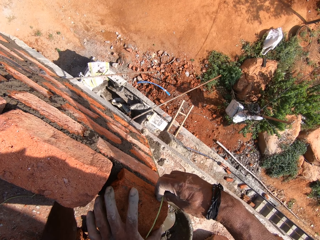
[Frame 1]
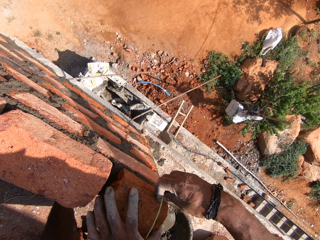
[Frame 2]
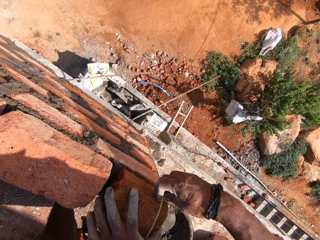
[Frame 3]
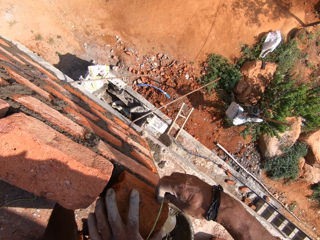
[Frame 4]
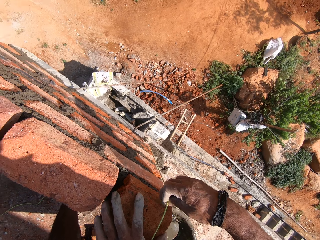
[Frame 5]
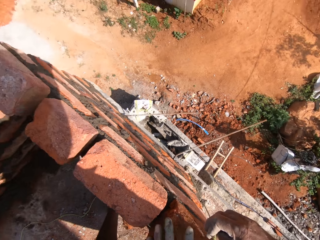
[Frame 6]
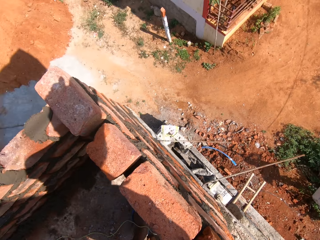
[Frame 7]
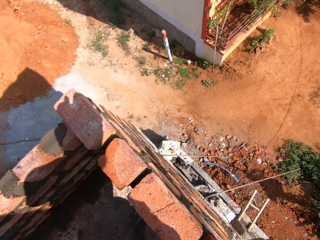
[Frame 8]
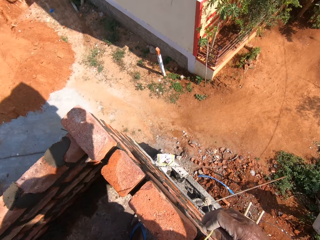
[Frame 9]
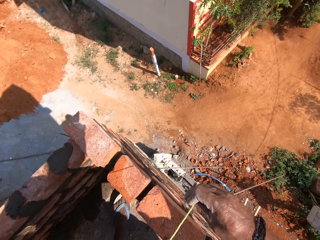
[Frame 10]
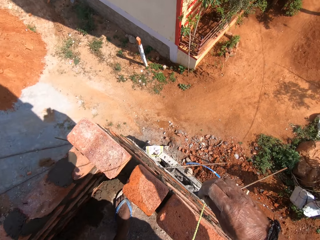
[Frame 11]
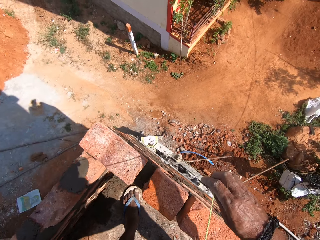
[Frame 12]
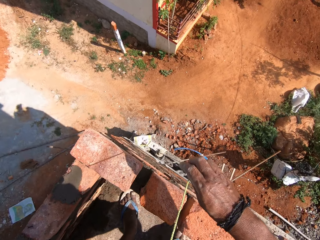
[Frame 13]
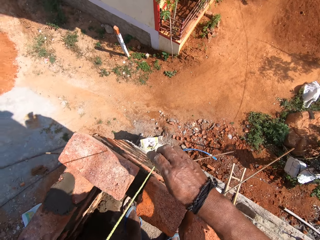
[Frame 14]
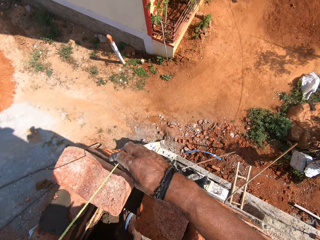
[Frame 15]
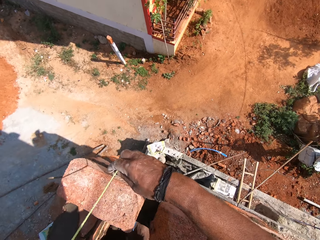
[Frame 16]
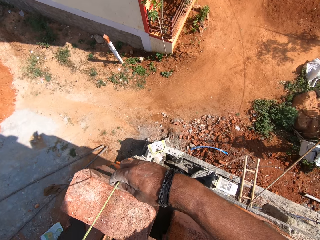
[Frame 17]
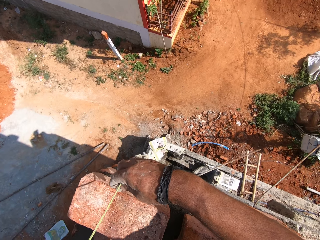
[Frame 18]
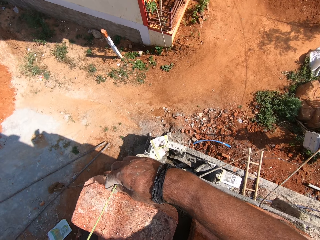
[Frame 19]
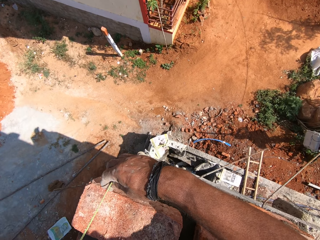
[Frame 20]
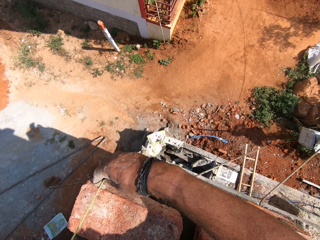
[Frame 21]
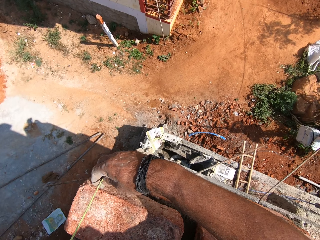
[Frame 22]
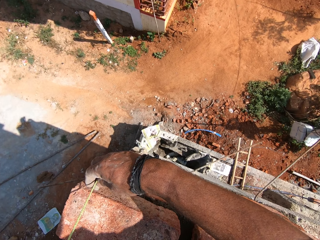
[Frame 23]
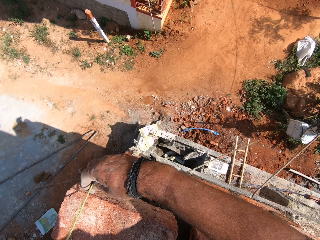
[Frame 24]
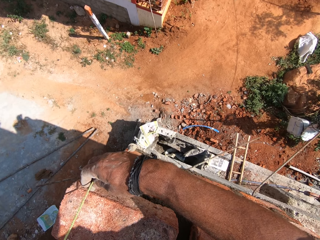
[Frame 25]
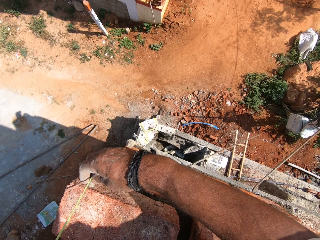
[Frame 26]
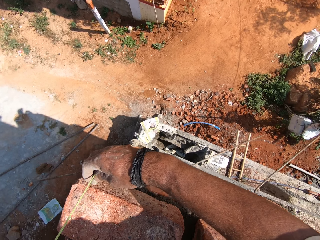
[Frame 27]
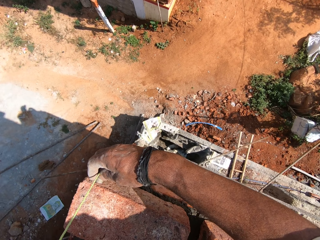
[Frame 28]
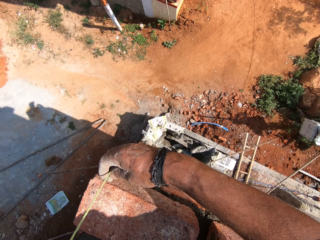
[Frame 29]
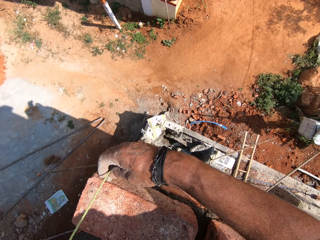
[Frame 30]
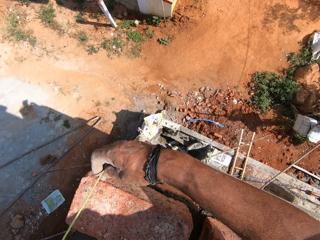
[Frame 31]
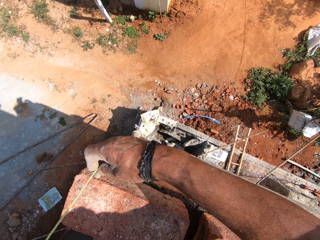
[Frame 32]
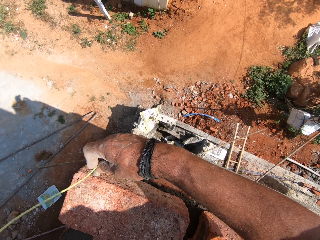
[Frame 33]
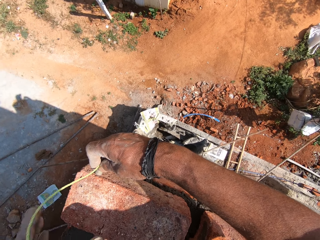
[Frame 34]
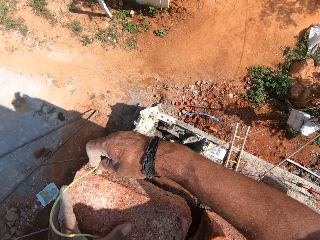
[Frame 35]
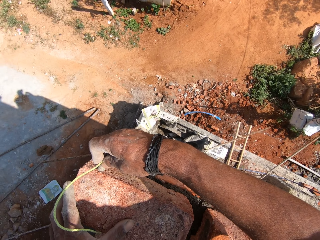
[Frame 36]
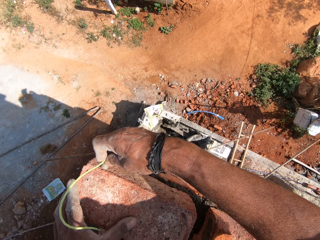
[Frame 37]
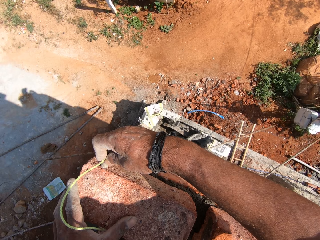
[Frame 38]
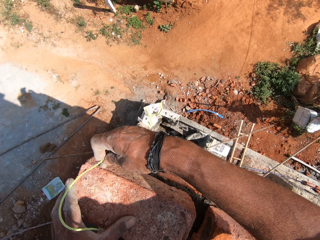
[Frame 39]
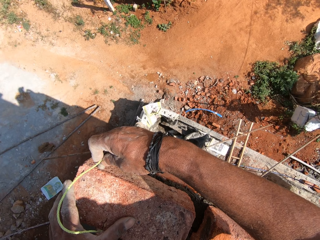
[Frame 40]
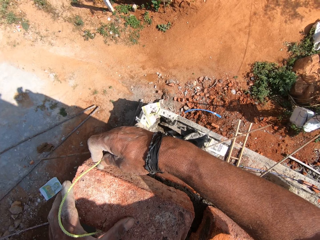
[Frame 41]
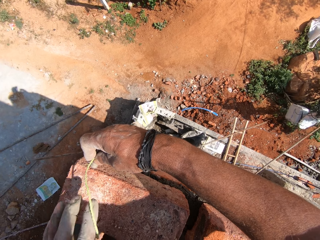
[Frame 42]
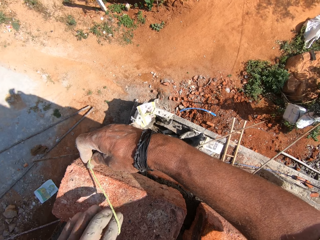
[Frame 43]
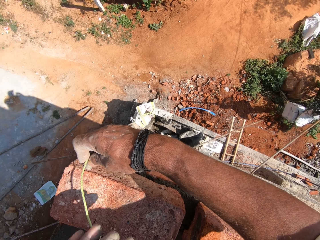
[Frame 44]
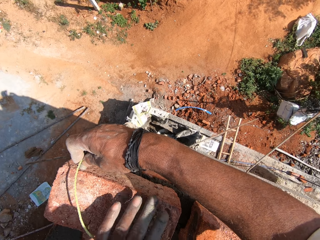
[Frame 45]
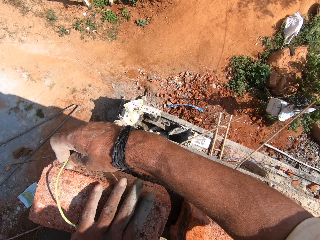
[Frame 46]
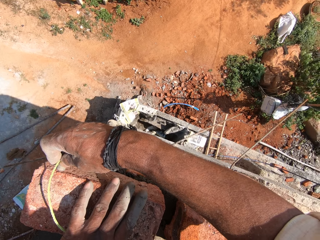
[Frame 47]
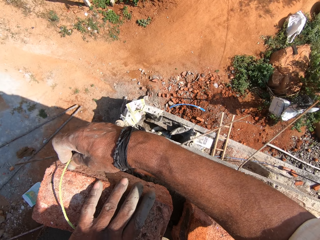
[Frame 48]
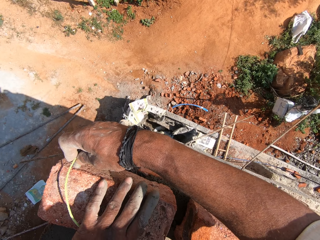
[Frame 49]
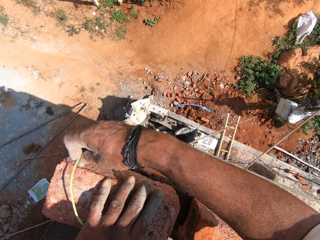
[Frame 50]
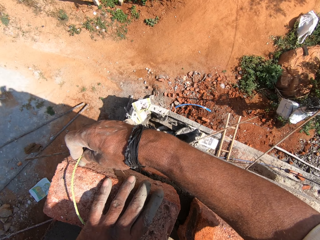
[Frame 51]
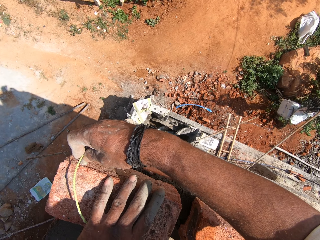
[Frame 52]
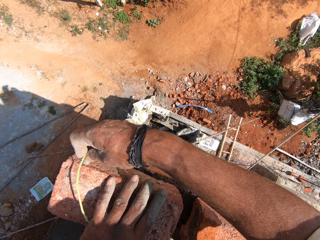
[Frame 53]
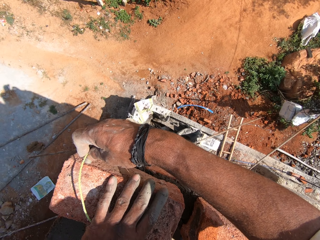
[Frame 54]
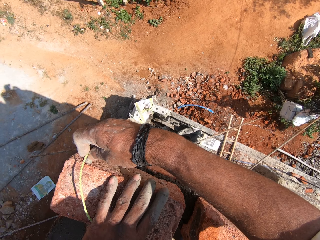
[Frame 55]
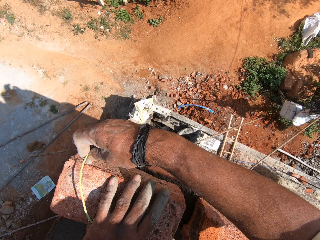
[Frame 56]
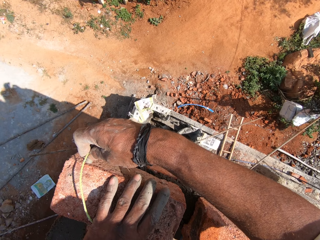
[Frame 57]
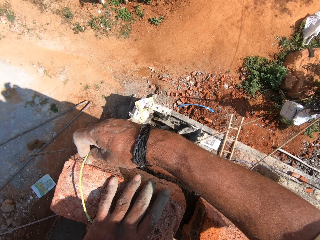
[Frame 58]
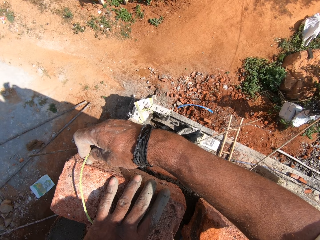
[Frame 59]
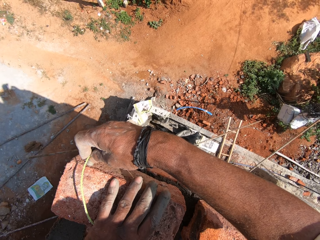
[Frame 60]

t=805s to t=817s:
The camera wearer looks around. They touch a rope. They touch bricks.

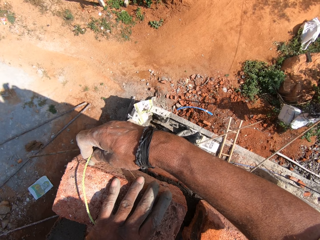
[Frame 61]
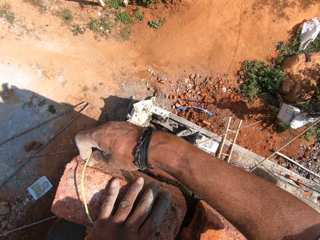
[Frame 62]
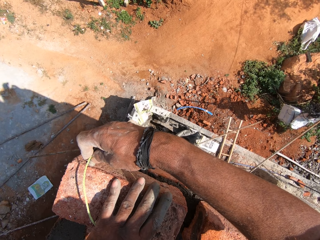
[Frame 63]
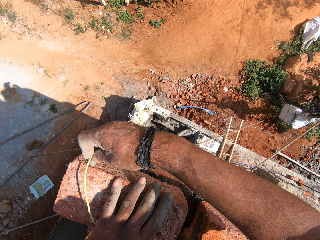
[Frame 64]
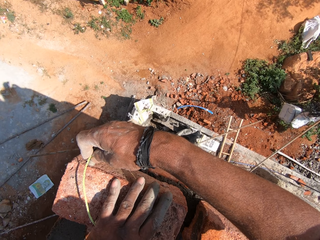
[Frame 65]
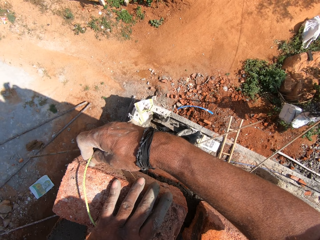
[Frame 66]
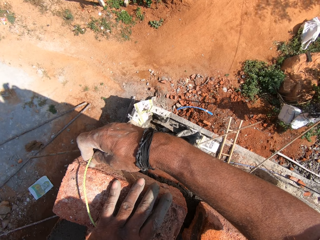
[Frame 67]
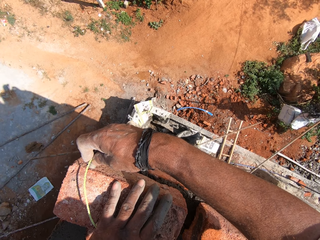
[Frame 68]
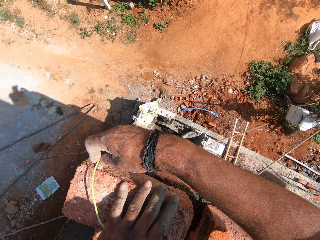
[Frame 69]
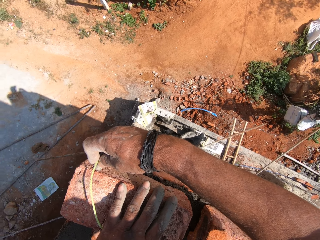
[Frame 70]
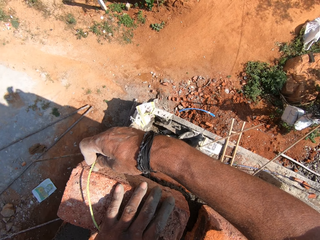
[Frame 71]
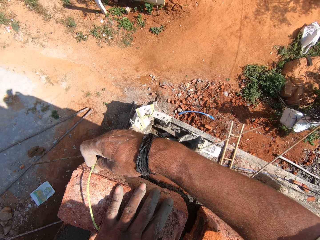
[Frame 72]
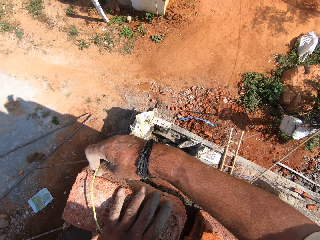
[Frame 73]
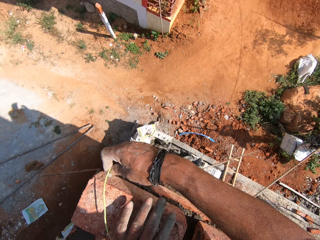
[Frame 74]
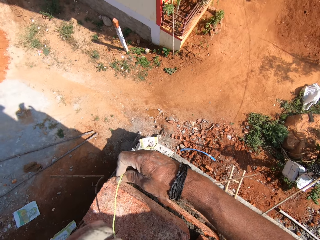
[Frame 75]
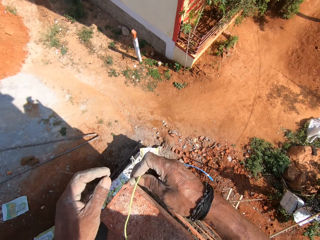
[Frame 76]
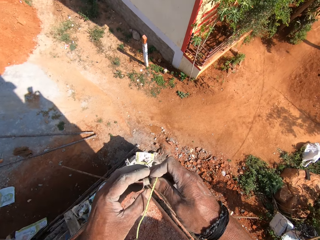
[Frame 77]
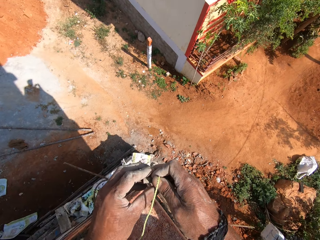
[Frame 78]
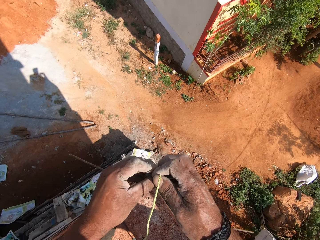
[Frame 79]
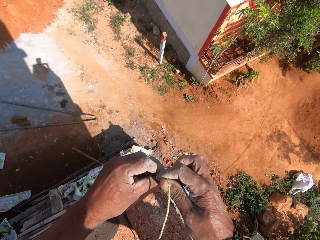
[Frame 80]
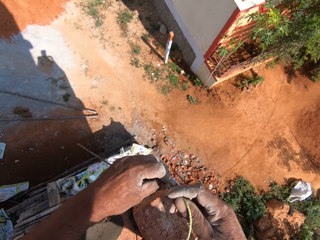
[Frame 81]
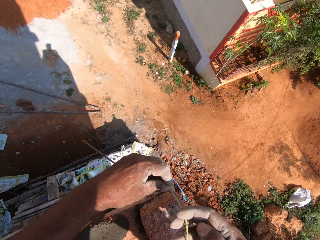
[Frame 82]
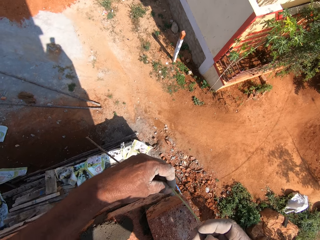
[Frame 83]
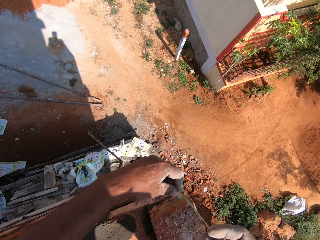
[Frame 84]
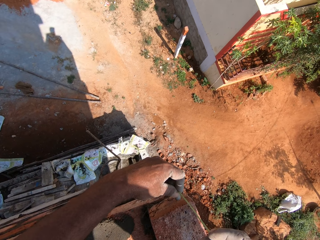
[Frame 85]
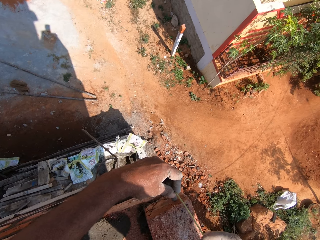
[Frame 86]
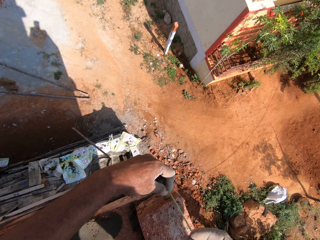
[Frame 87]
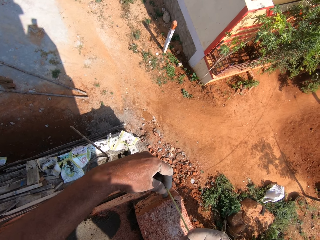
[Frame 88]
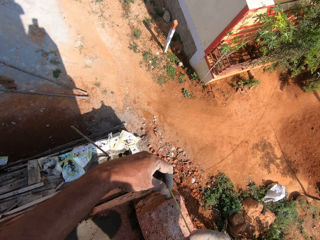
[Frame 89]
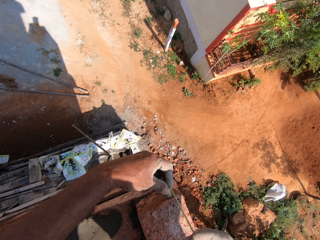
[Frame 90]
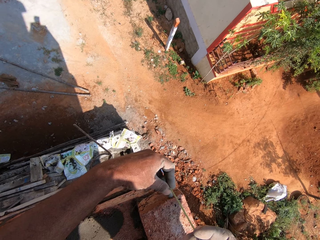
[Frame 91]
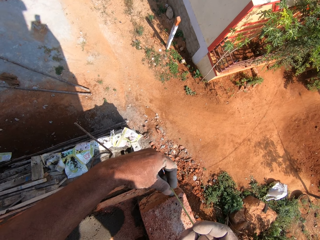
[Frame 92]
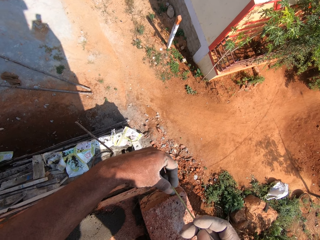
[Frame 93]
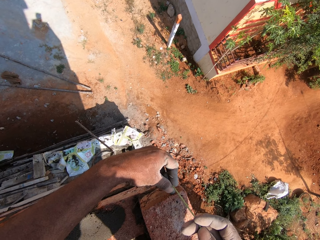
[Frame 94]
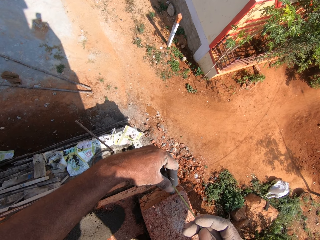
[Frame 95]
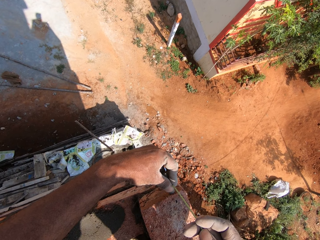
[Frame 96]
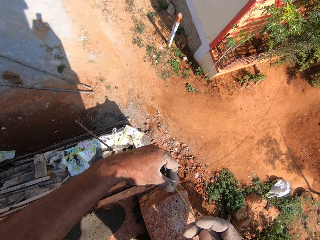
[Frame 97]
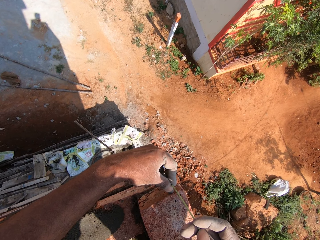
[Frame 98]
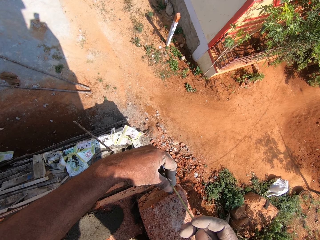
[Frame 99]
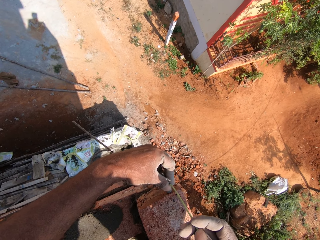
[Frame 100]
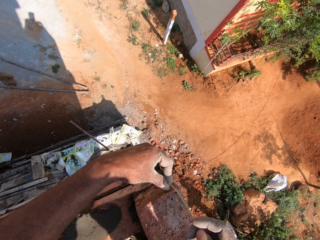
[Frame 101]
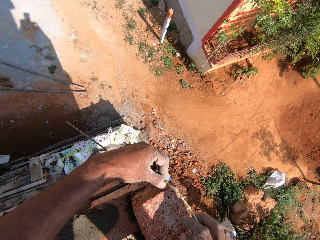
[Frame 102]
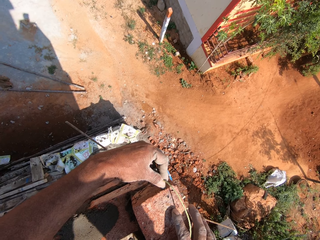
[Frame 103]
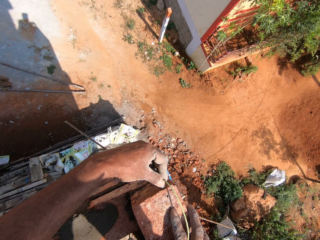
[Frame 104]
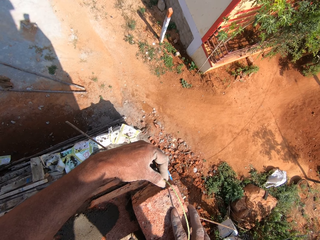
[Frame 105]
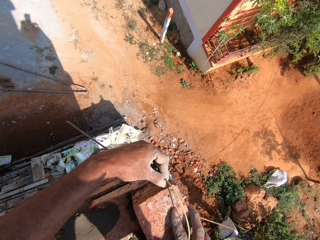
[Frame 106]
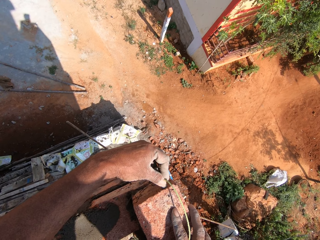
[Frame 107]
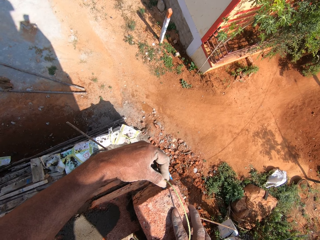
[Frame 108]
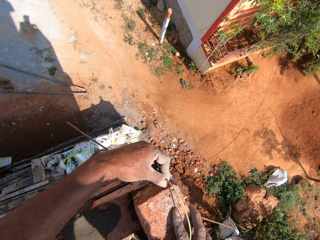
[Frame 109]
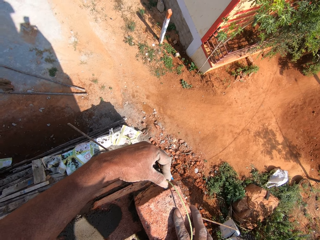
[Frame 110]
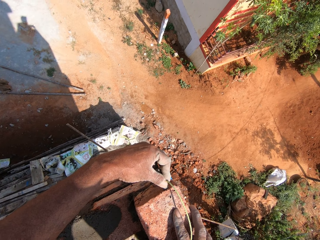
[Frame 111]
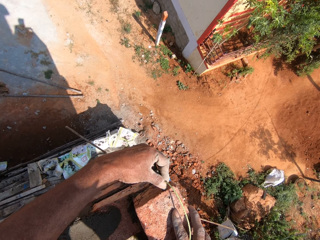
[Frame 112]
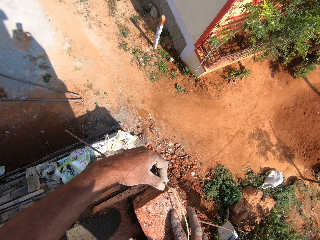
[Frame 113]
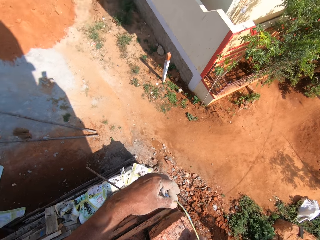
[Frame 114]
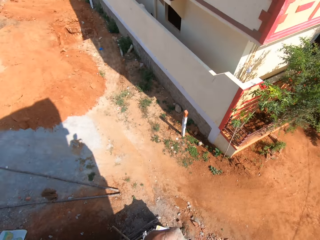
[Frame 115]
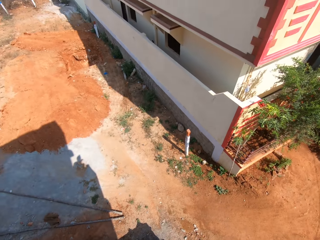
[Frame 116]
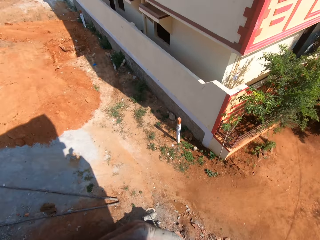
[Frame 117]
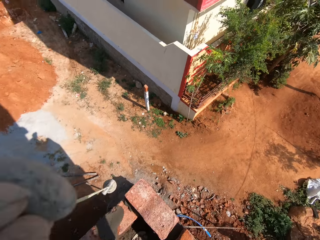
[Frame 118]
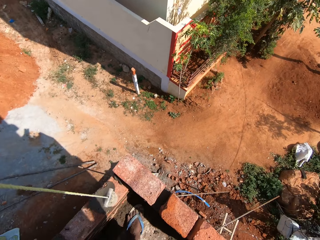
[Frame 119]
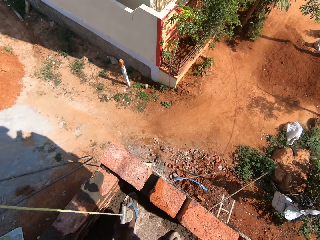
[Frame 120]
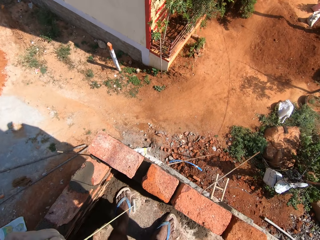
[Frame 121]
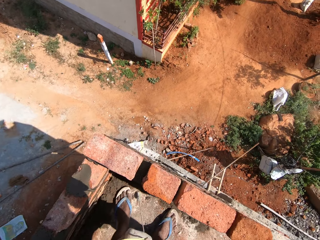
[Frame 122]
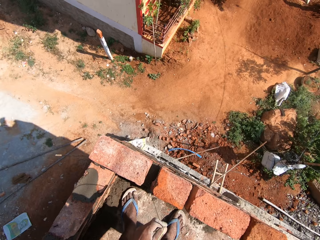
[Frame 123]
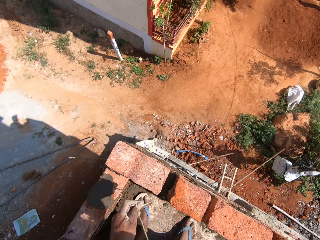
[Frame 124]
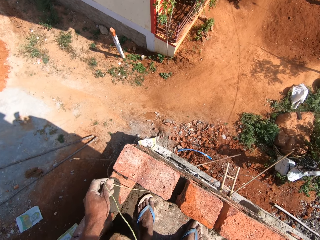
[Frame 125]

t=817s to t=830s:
The camera wearer touches a rope. They lift the plumb bob.
